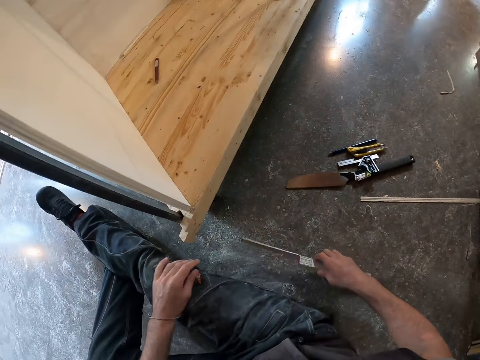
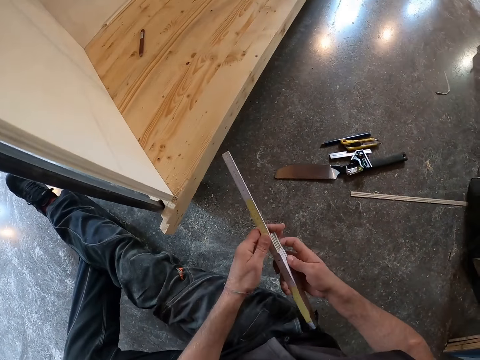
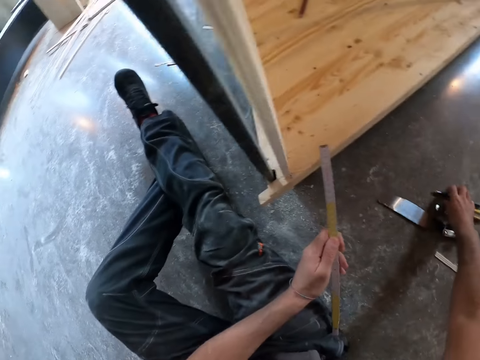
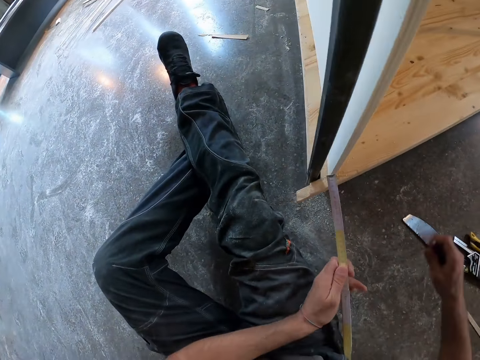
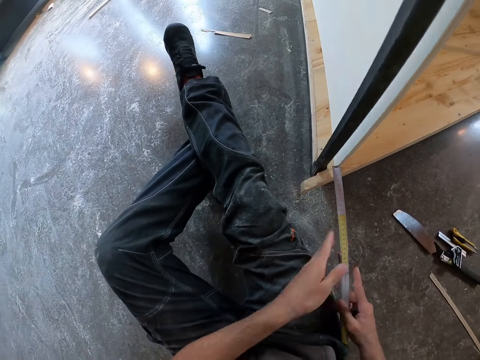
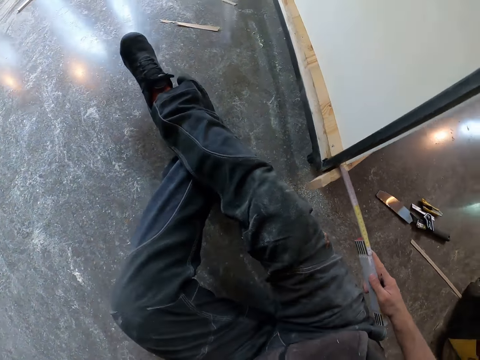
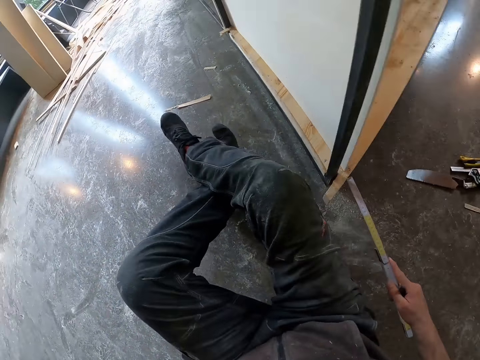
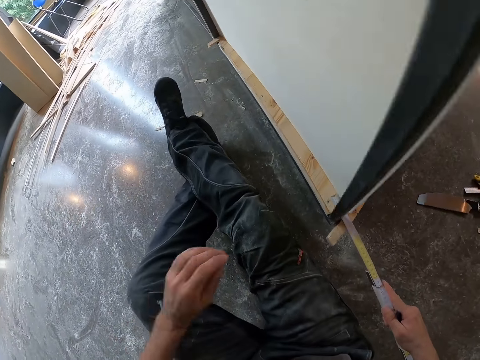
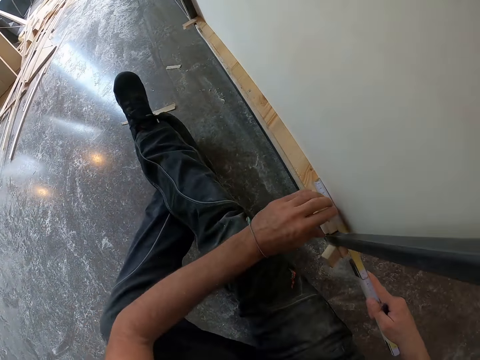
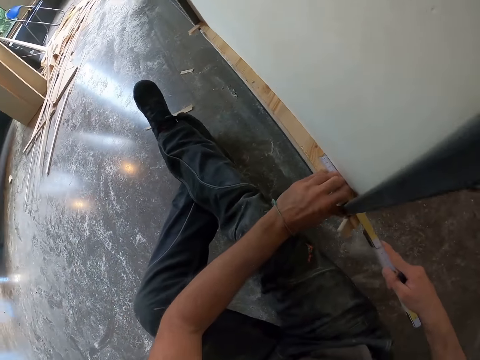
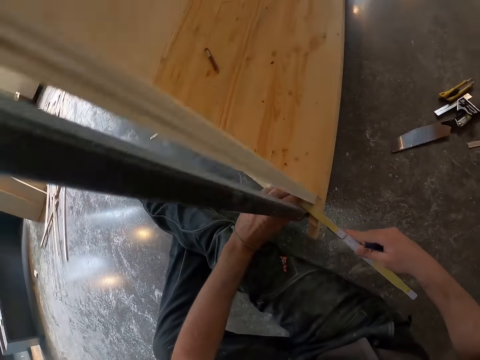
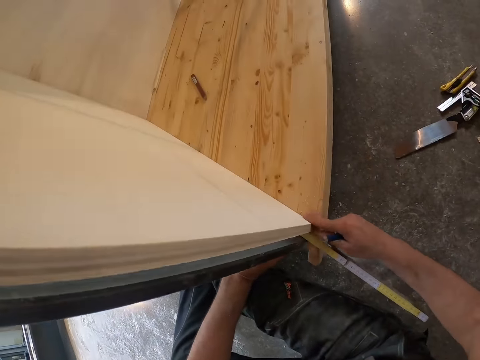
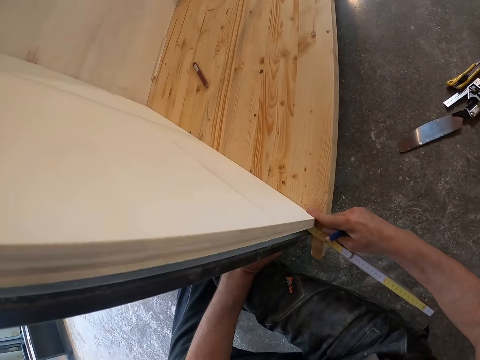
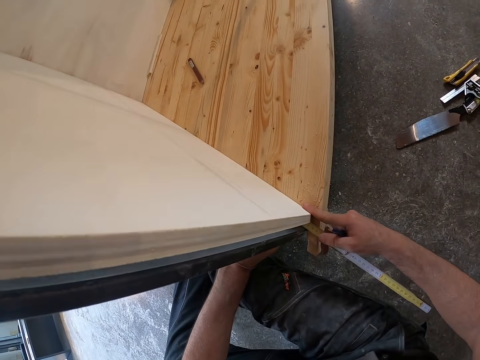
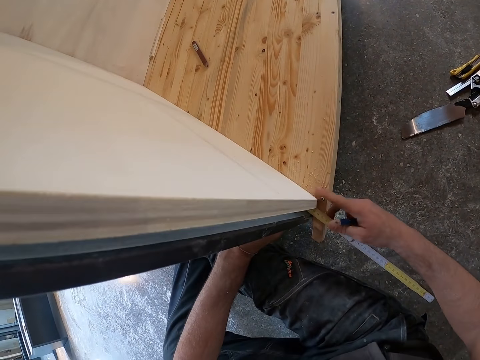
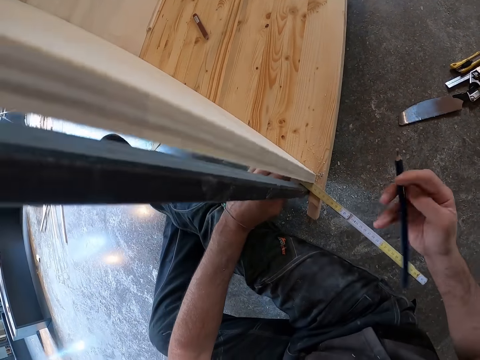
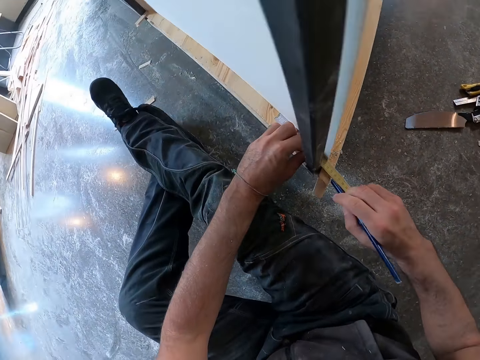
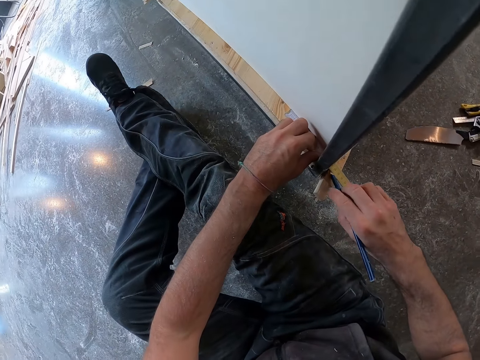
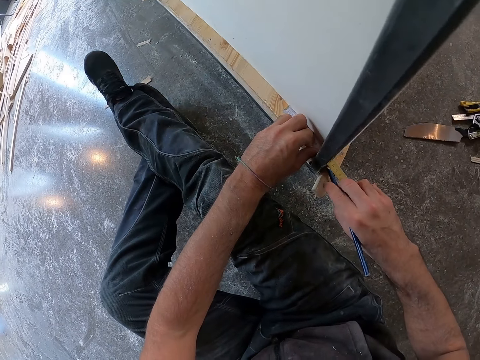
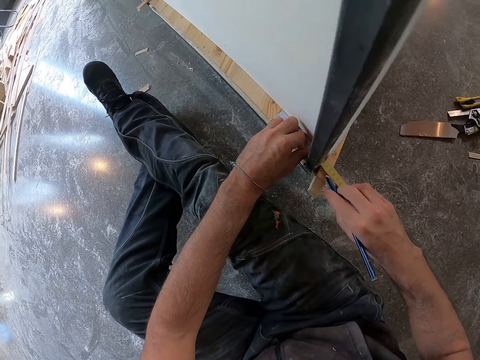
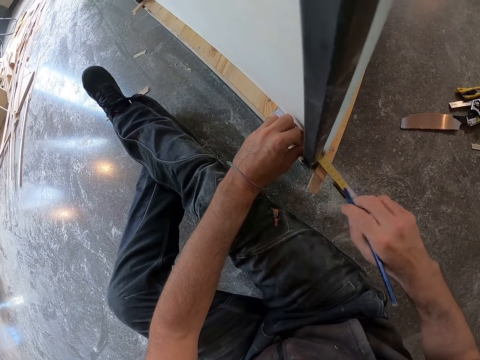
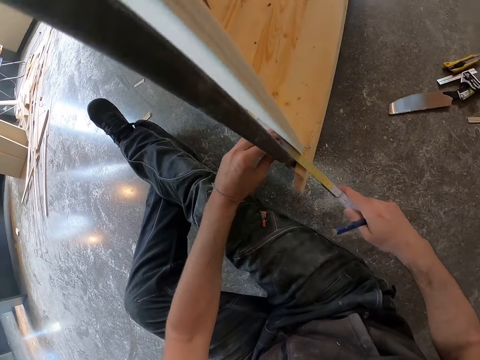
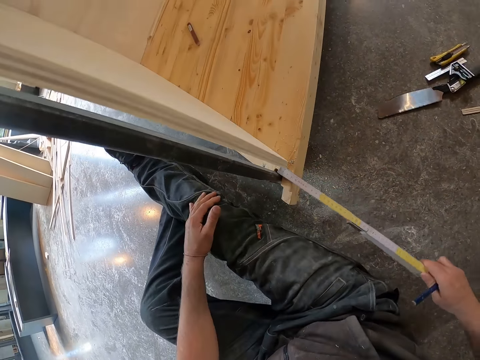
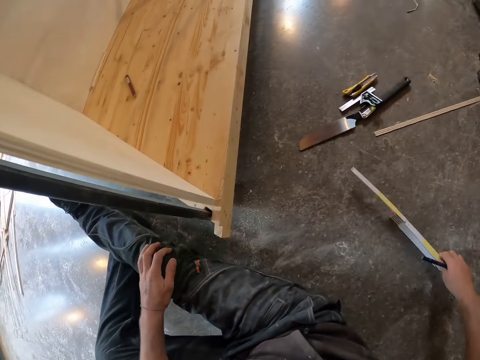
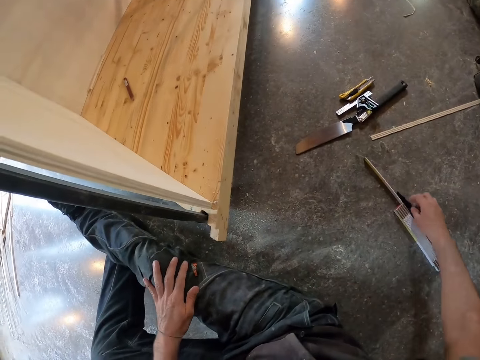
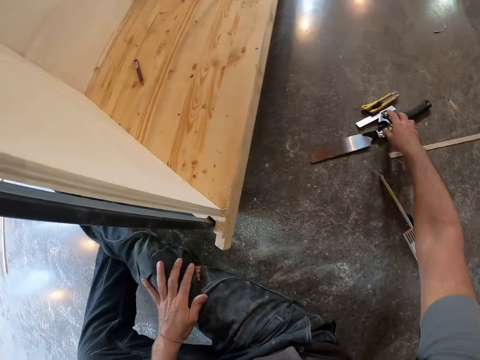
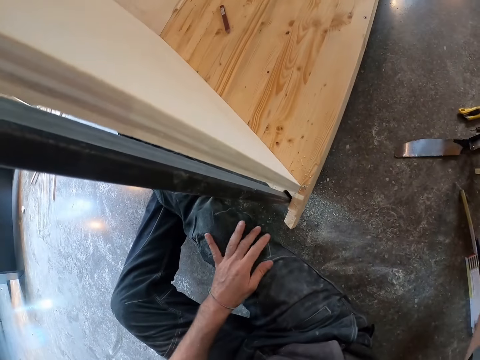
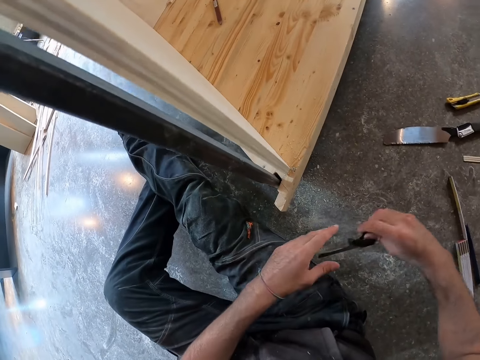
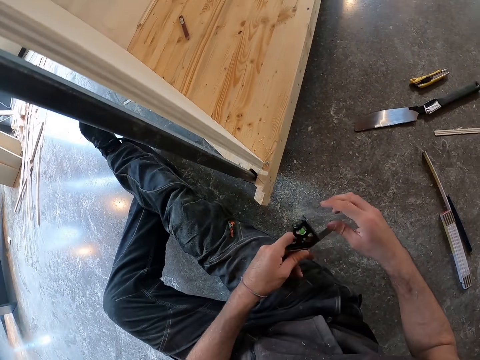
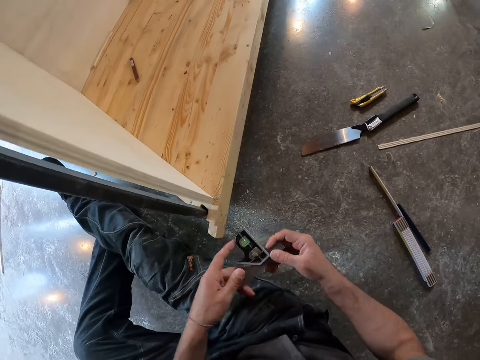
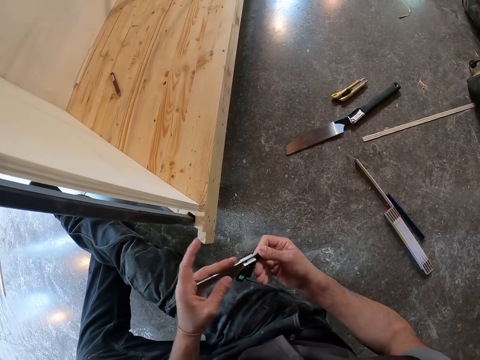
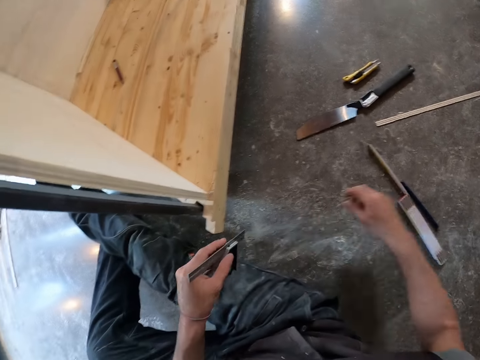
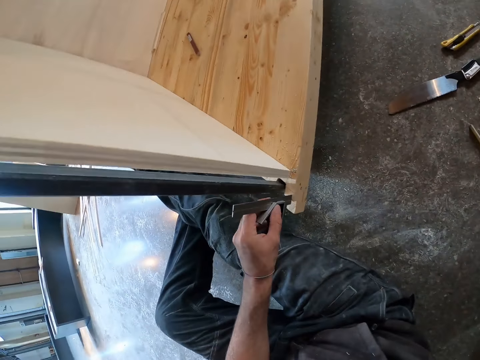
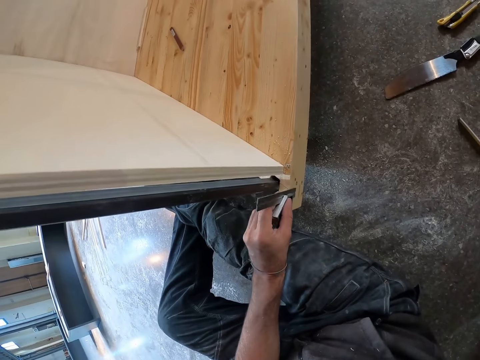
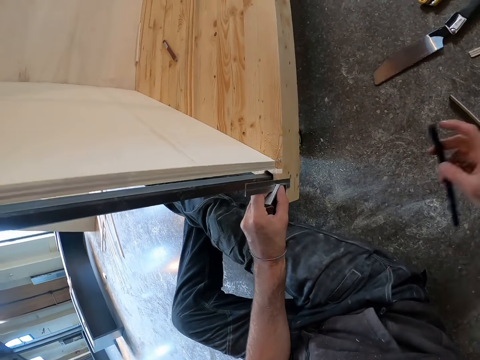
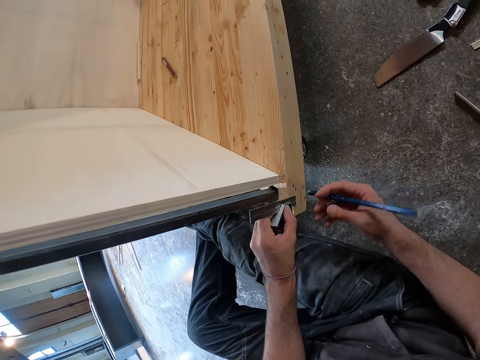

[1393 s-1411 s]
The camera wearer passes the folding ruler from his right to left hand. He picks up the pencil with his right hand. He passes the folding ruler from his left to right hand. He measures a part of the plywood board with the folding ruler and pencil in his hands. He marks wood. He drops the folding ruler on the floor with his right hand. He drops the pencil on the floor with his right hand. He picks up the scriber ruler in his right hand. He passes the scriber ruler from his right to left hand. He touches something. He measures a part of the plywood board with the scriber ruler and pencil in his hands.

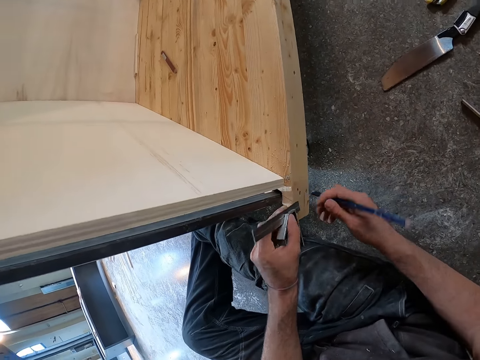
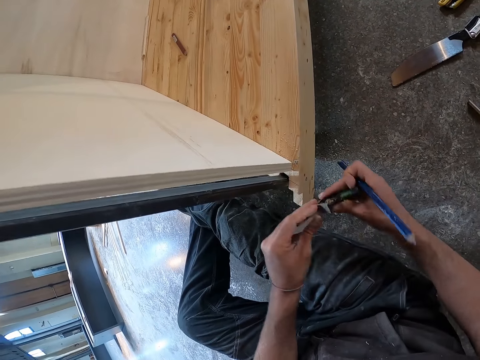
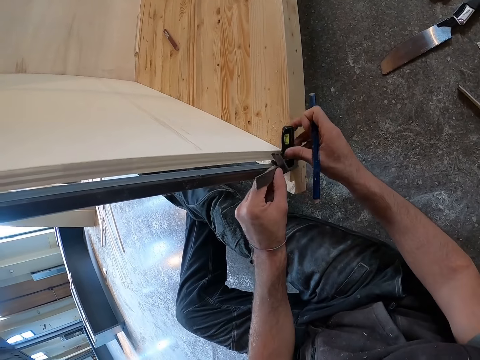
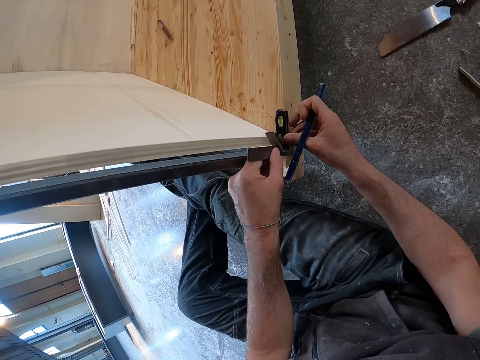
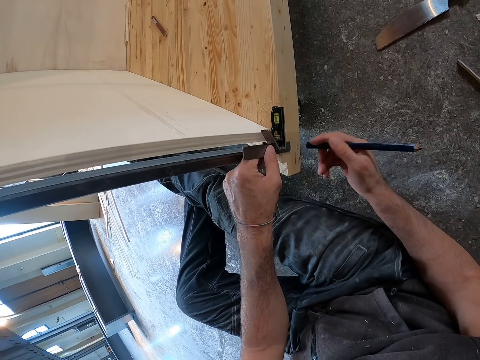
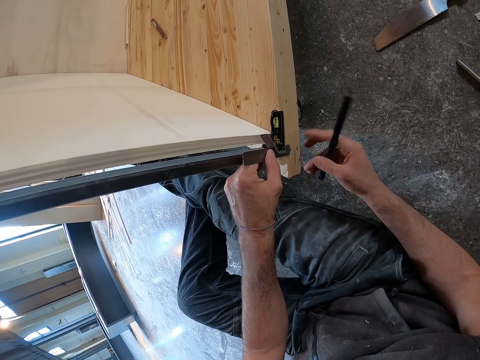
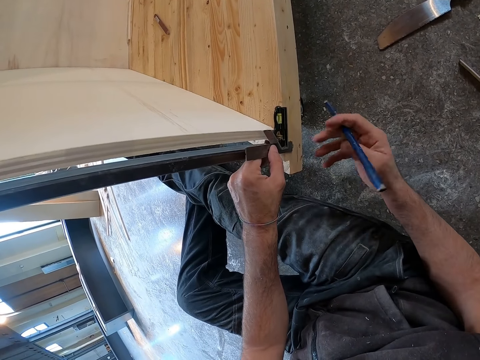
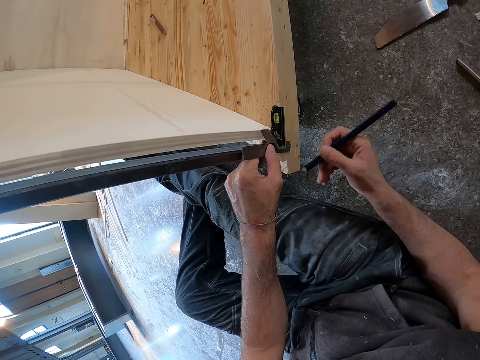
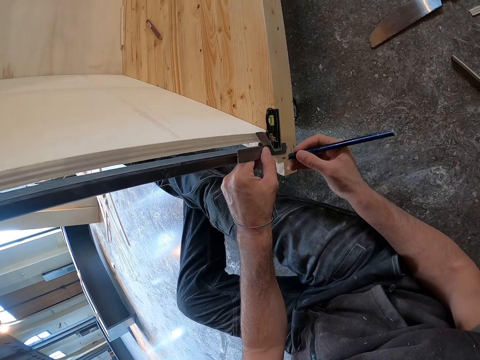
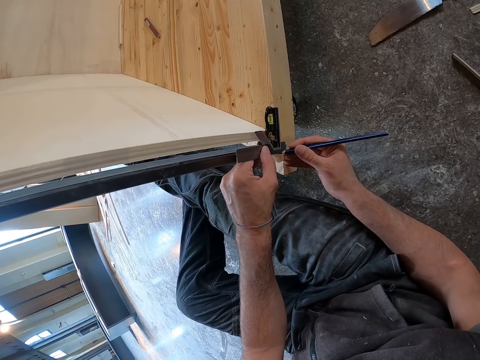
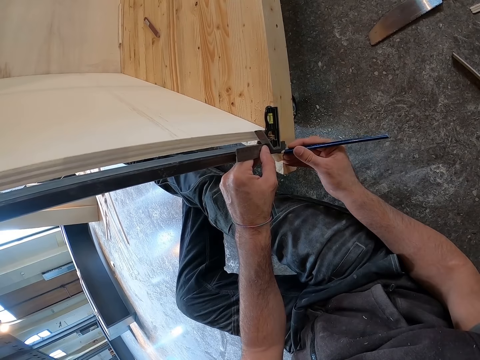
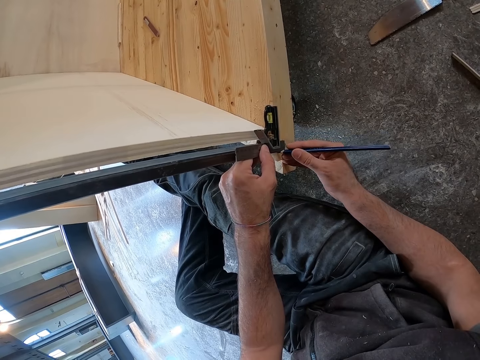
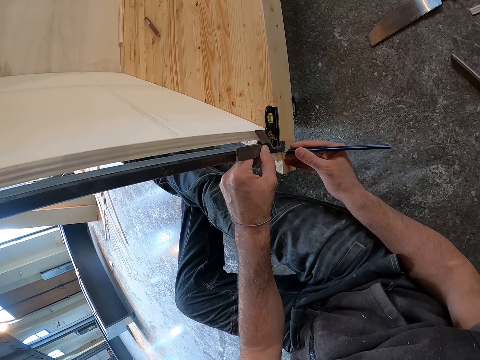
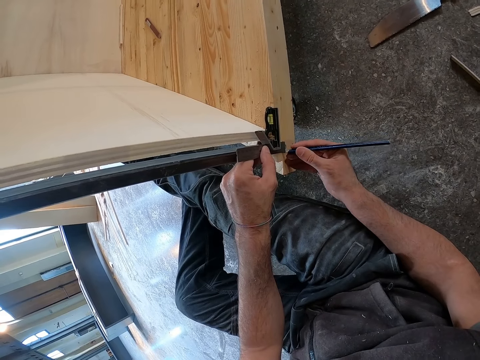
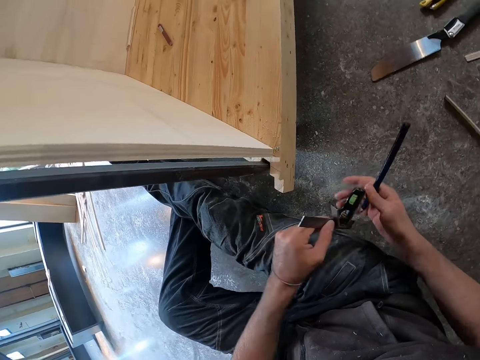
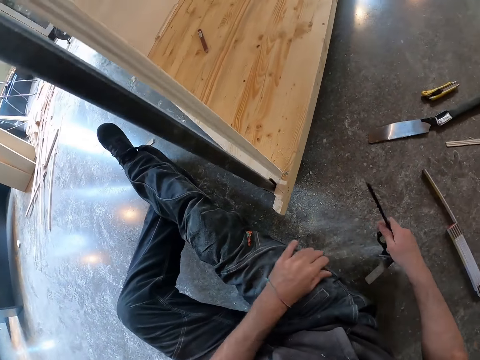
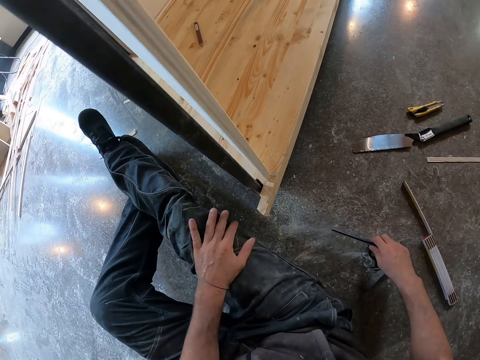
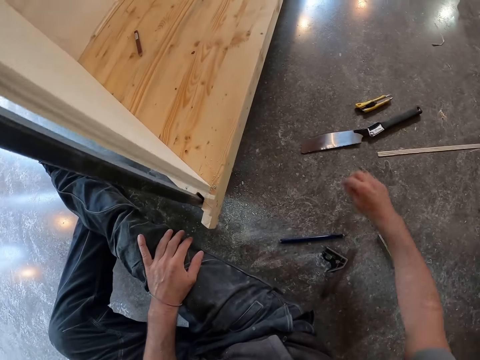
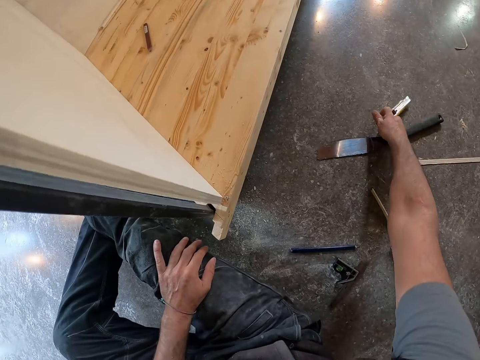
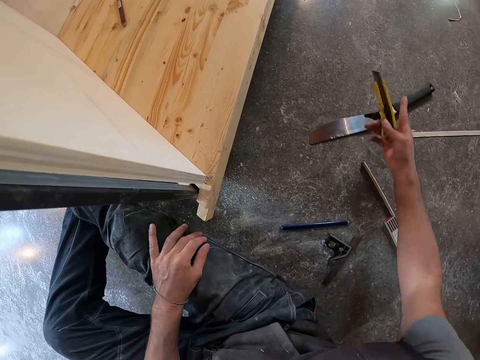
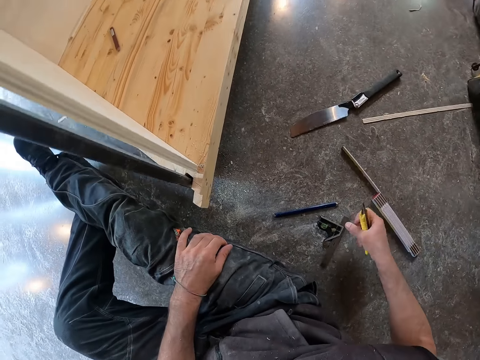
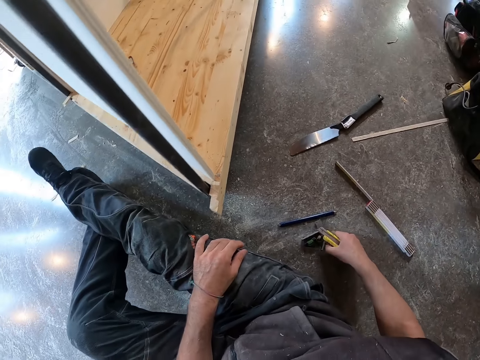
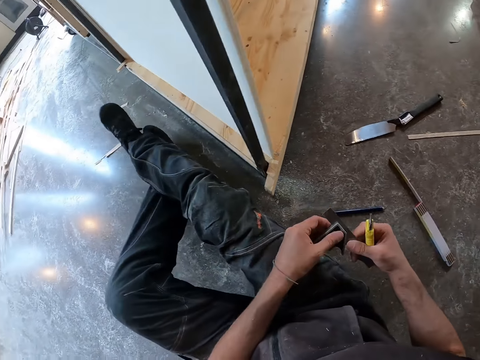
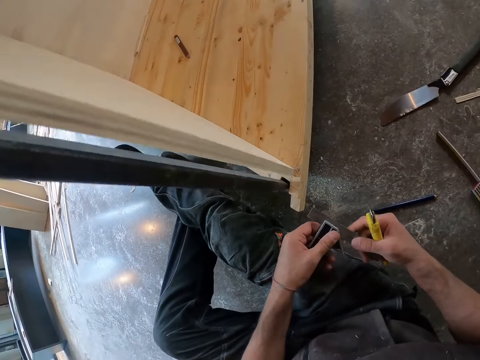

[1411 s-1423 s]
The camera wearer marks wood. He passes the scriber ruler from his left to right hand. He drops the scriber ruler on the floor with his right hand. He drops the pencil on the floor with his right hand. He picks up the folding knife with his right hand. He picks up the scriber ruler in his right hand. He fiddles with the scriber ruler in his hands.
